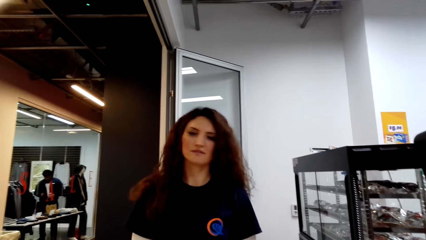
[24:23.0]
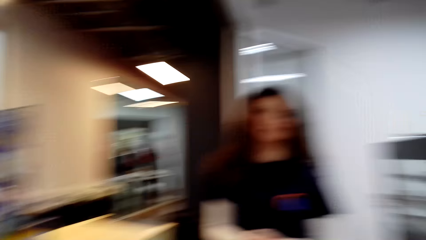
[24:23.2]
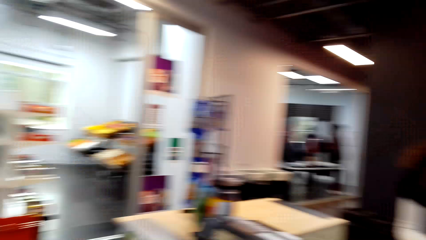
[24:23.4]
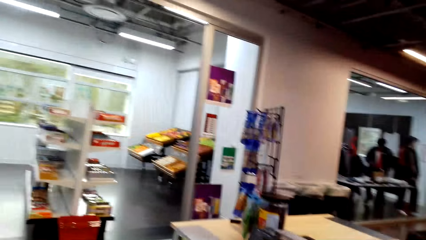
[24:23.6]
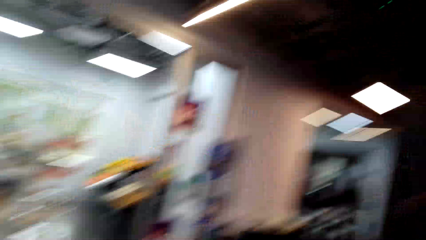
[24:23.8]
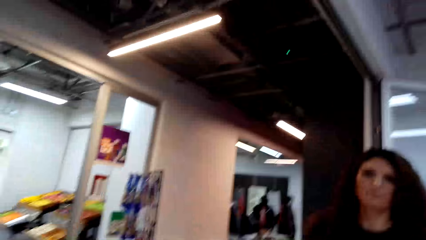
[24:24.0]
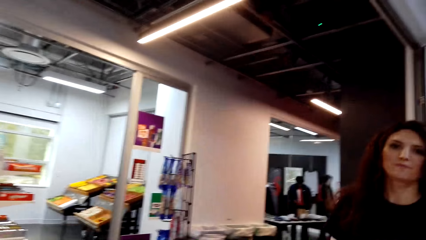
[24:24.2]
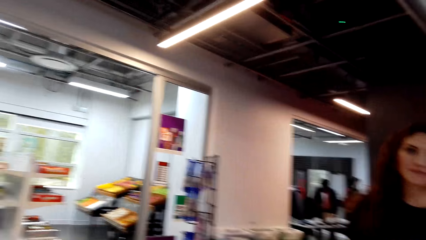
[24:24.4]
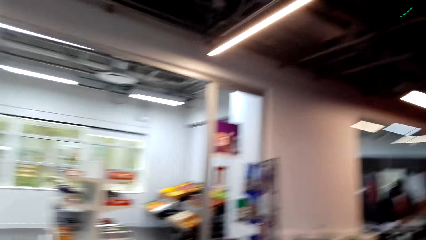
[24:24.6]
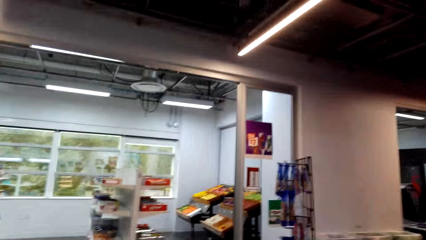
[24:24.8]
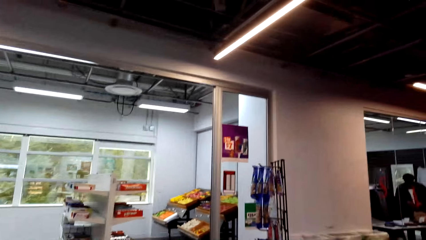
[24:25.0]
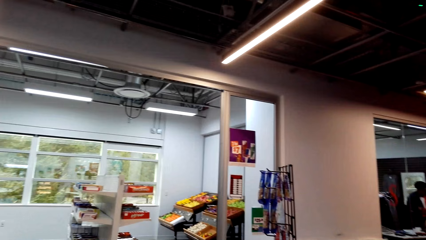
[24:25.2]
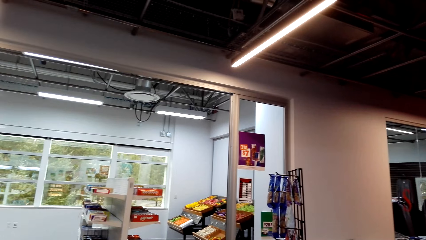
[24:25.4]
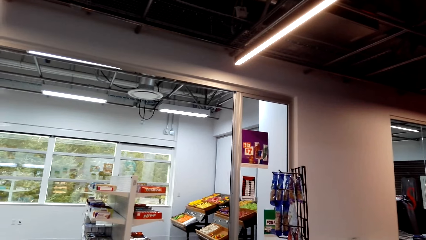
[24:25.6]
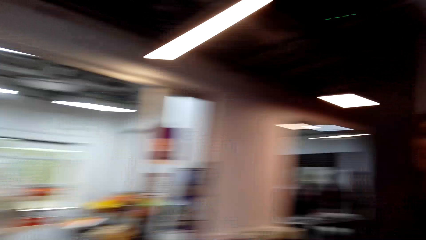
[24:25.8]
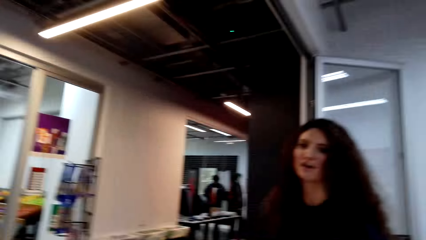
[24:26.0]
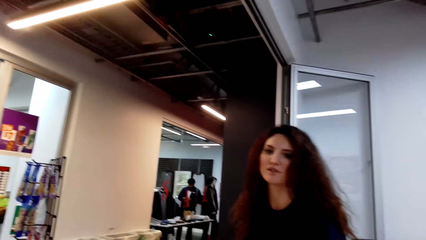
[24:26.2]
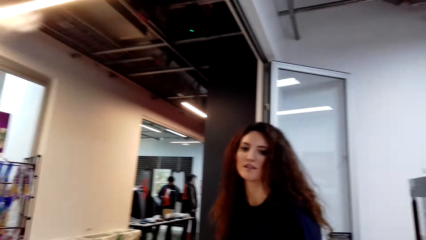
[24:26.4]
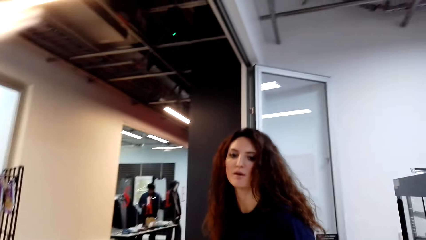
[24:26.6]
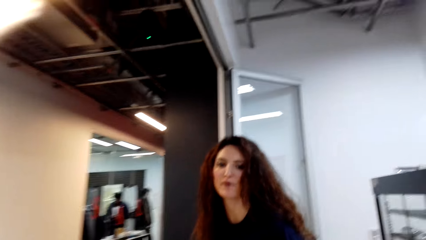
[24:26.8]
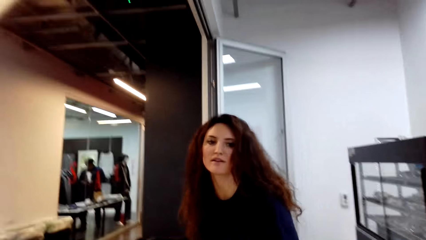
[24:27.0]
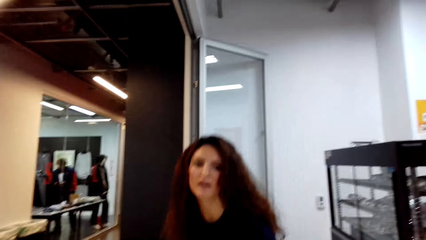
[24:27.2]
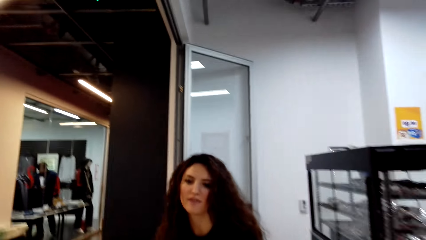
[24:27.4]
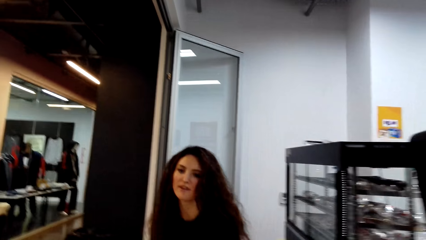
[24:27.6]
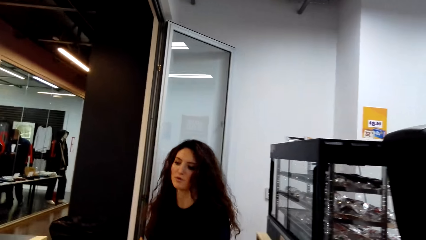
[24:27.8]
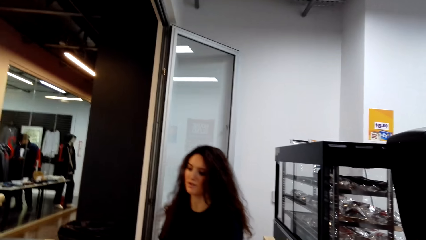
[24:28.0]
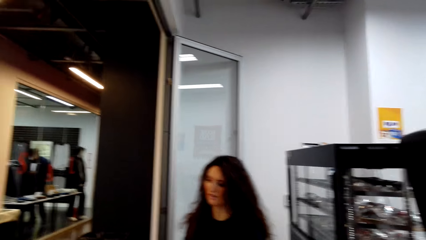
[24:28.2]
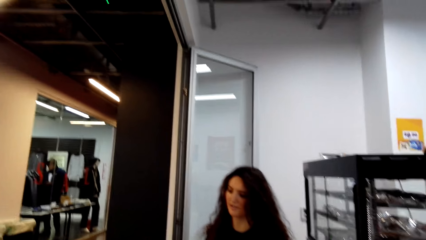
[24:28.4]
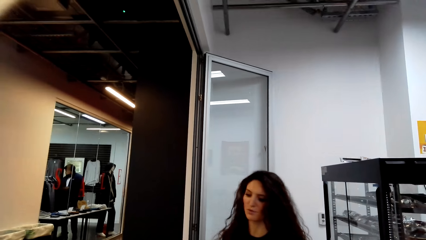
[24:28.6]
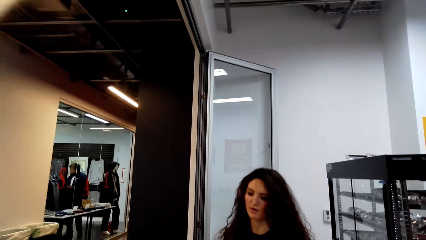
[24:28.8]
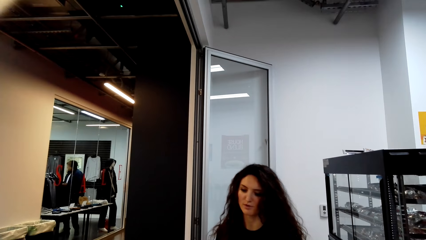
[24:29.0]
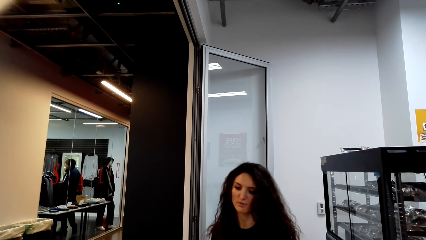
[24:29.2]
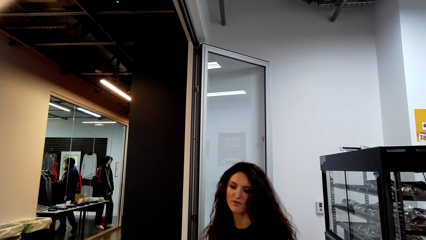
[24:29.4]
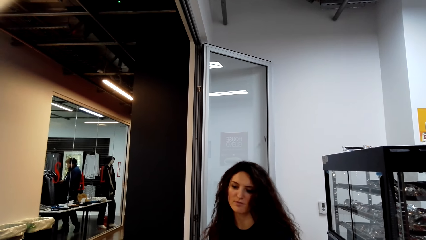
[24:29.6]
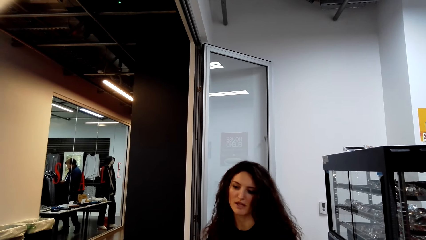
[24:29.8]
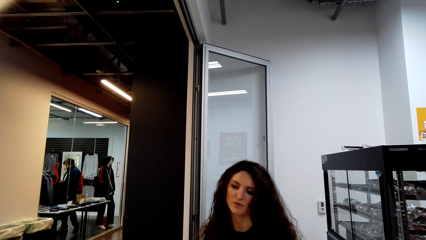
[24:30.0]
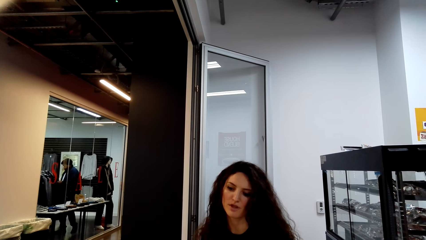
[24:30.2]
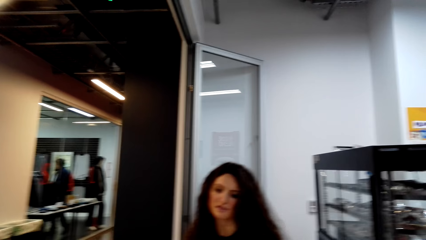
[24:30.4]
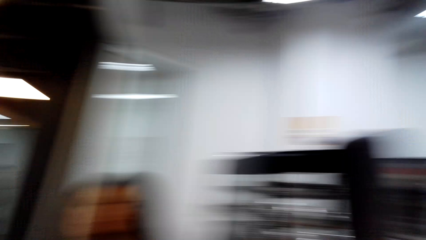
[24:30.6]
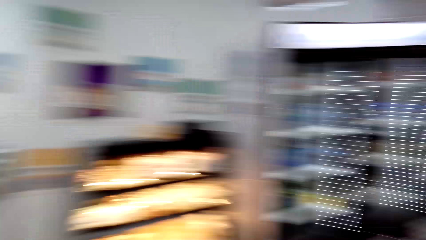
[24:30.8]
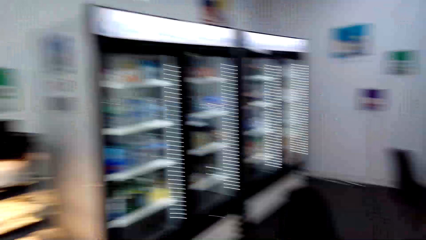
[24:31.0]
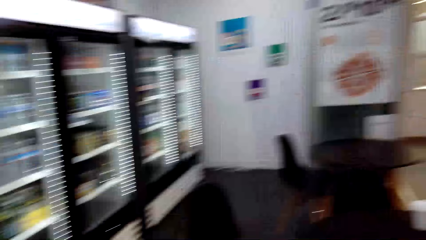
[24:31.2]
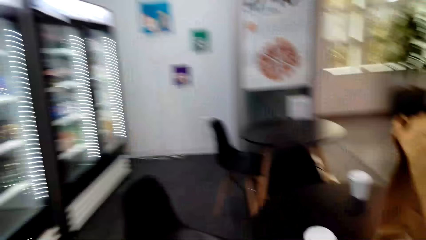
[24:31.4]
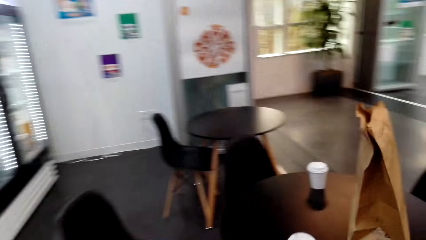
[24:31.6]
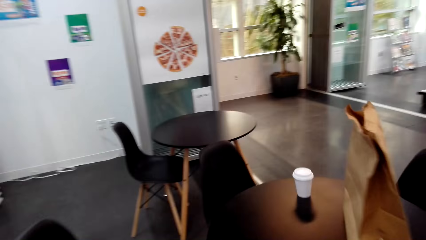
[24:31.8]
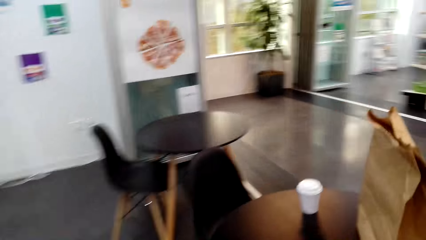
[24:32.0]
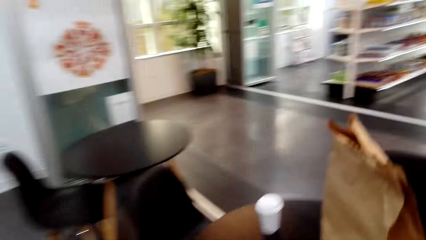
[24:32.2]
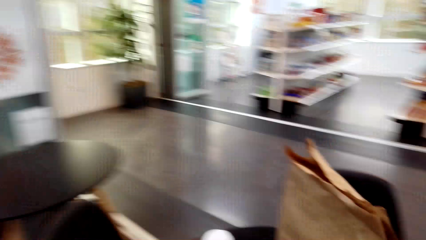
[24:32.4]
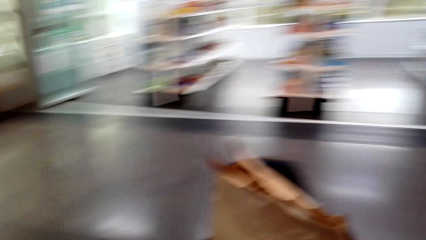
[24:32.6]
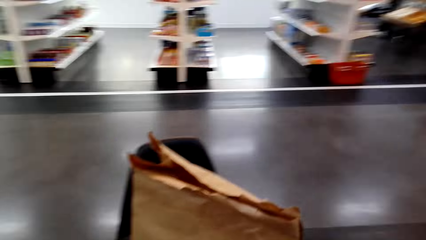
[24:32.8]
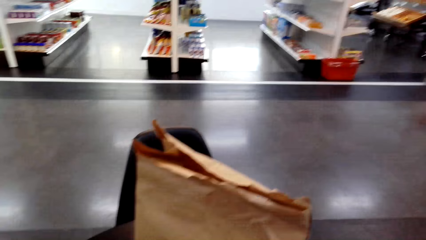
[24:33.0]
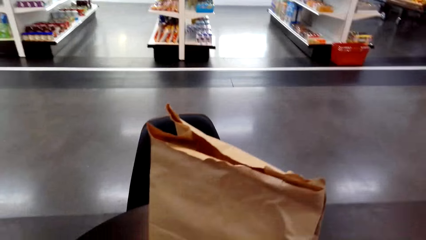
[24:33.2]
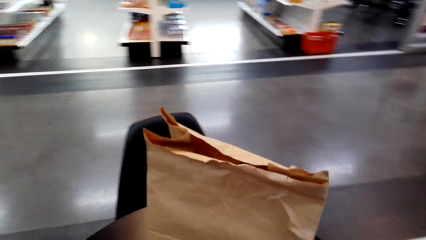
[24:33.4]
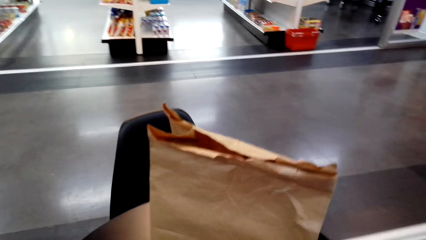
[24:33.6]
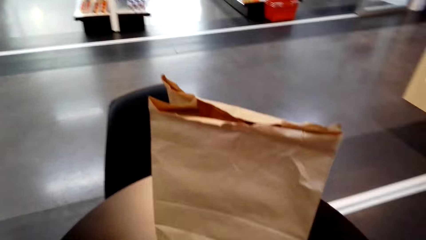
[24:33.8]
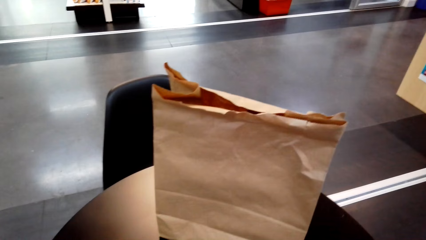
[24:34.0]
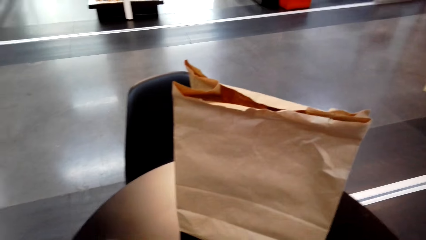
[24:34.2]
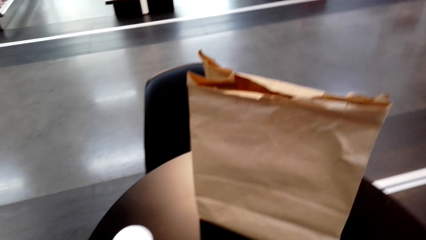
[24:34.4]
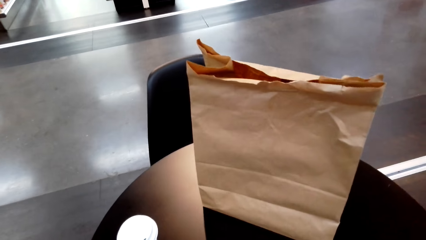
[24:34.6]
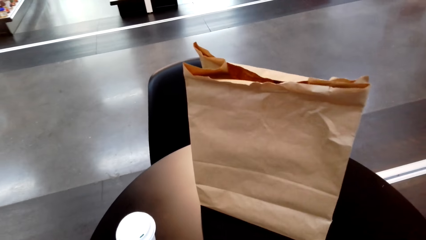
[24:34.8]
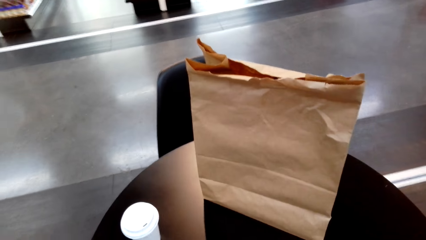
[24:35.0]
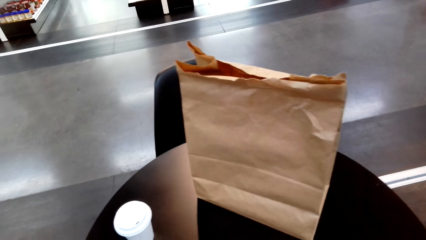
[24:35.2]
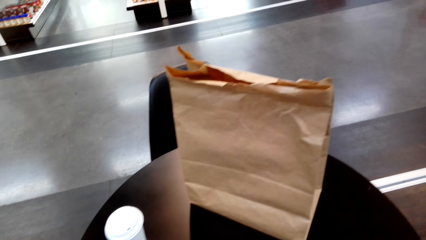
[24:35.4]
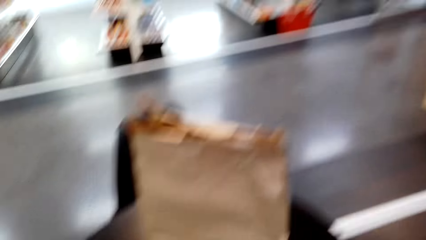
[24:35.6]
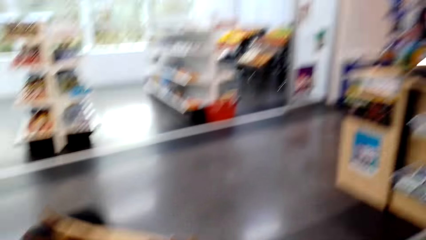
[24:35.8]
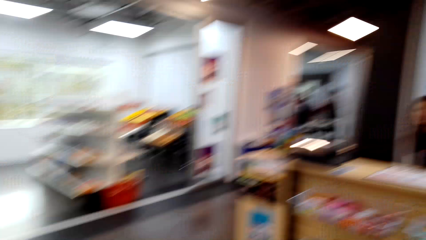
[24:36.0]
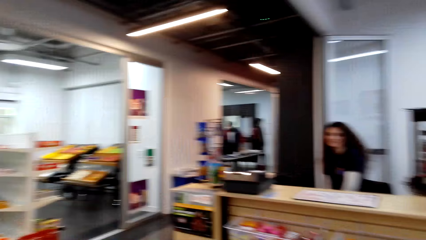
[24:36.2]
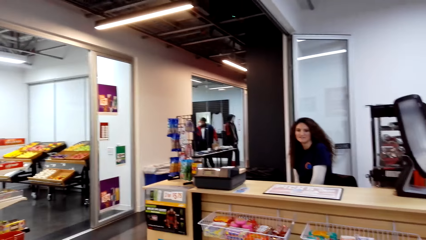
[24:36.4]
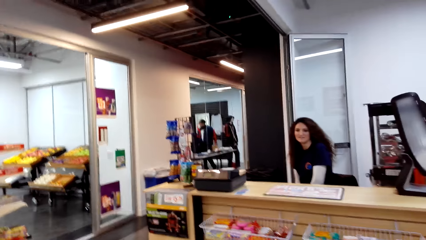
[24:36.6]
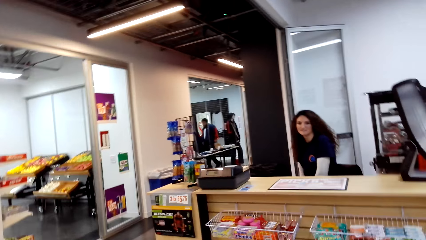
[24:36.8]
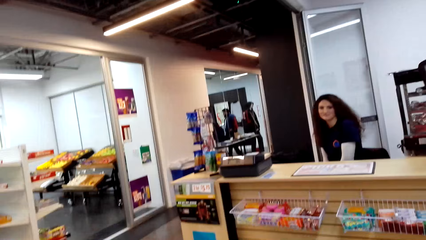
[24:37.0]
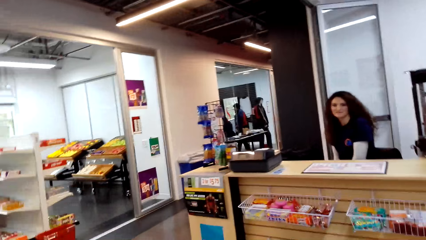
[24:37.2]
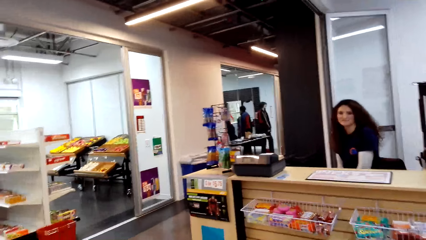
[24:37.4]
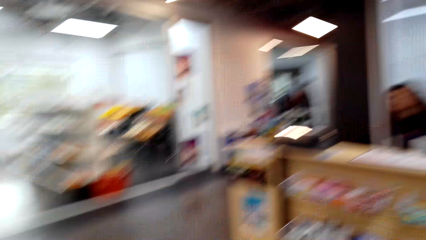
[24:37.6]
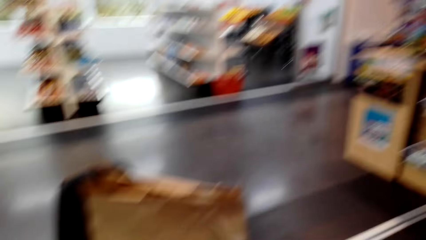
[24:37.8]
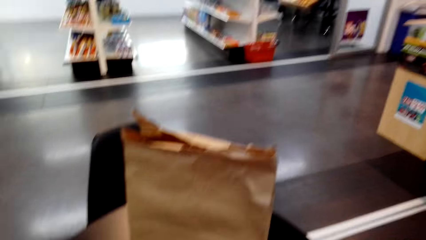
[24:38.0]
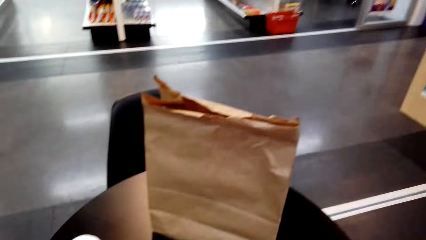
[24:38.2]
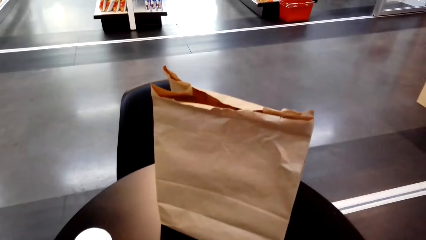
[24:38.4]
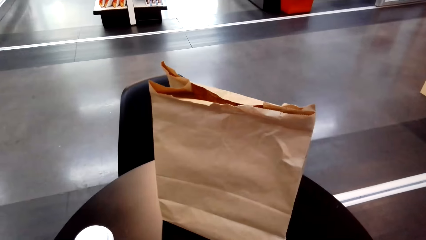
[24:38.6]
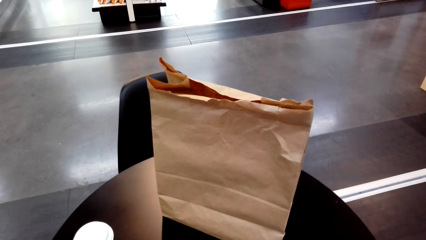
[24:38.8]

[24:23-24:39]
The camera wearer looks around the supermarket. They dialogue with the cashier. The cashier sits down. The camera wearer walks around the supermarket. They dialogue with the cashier.
